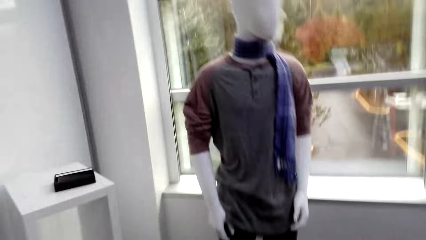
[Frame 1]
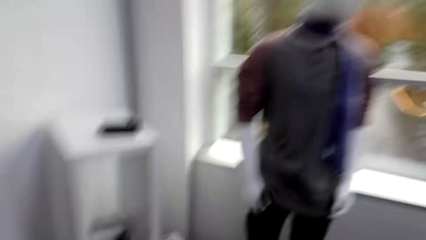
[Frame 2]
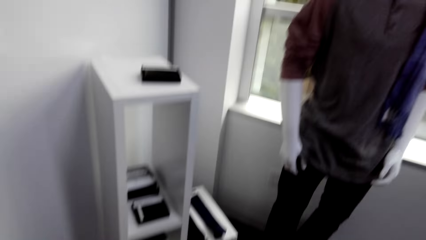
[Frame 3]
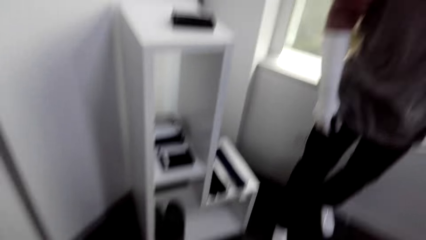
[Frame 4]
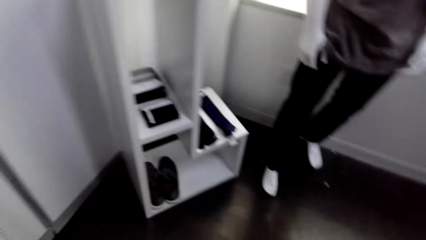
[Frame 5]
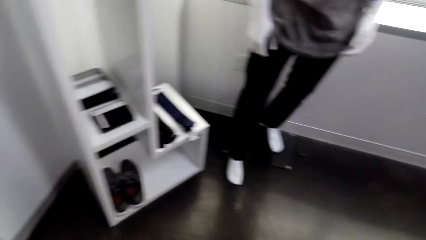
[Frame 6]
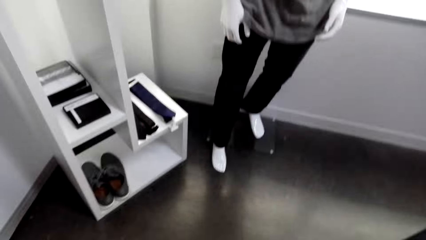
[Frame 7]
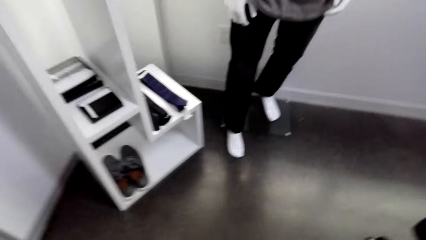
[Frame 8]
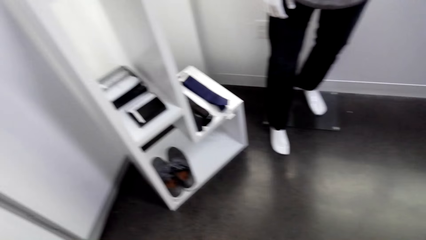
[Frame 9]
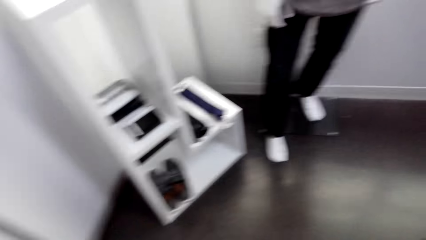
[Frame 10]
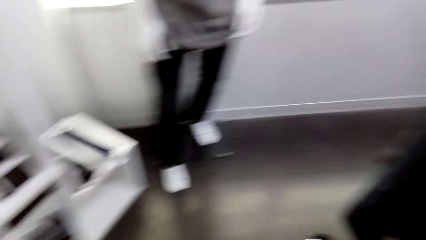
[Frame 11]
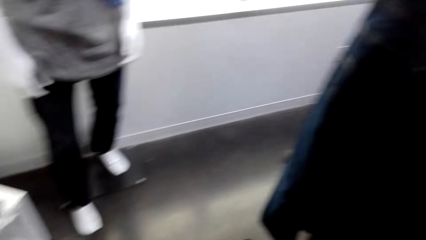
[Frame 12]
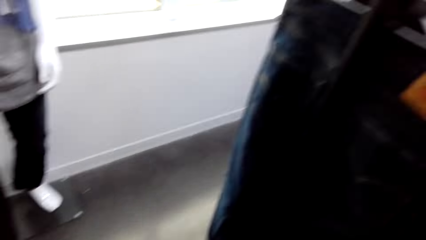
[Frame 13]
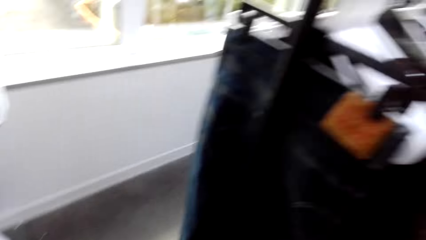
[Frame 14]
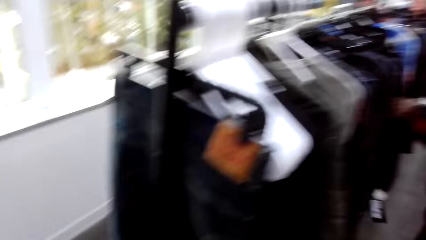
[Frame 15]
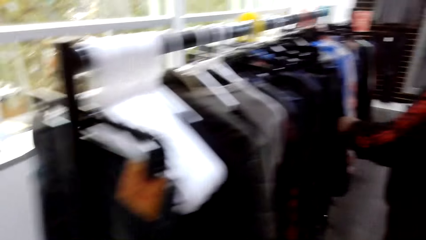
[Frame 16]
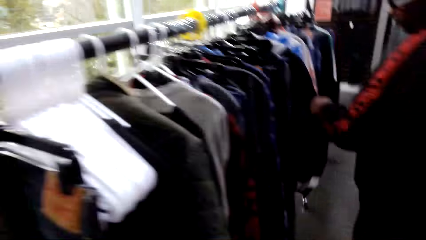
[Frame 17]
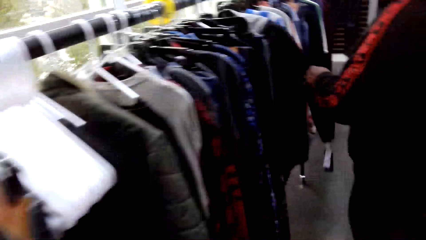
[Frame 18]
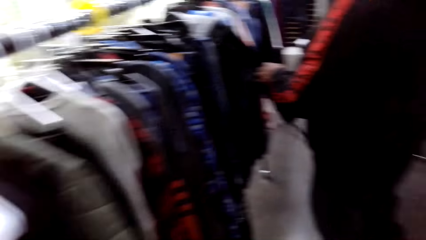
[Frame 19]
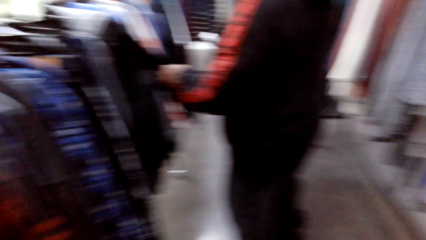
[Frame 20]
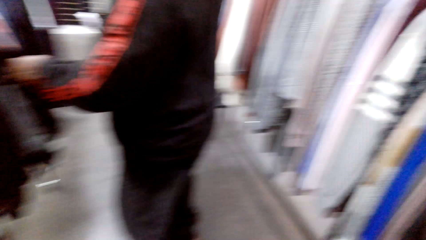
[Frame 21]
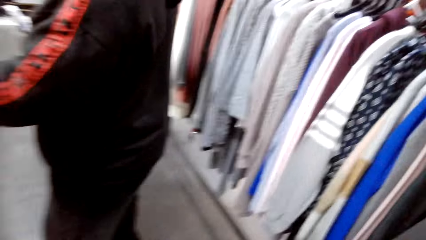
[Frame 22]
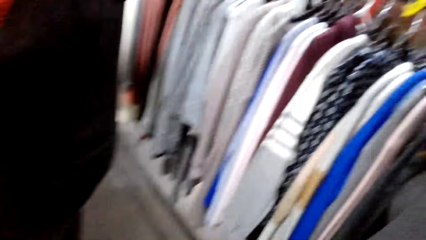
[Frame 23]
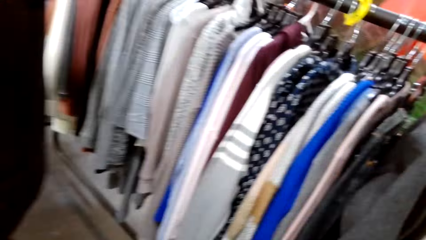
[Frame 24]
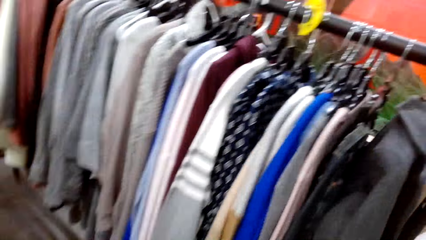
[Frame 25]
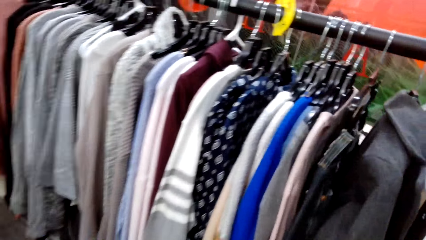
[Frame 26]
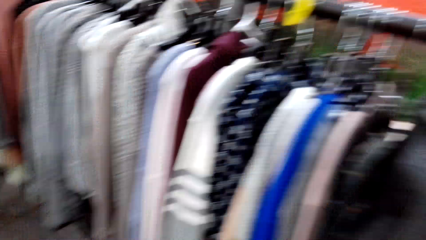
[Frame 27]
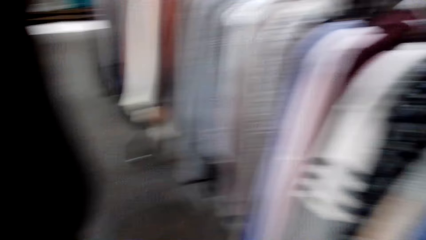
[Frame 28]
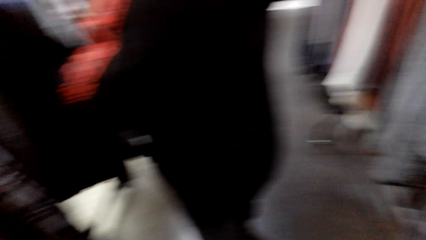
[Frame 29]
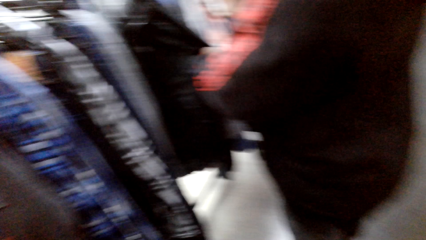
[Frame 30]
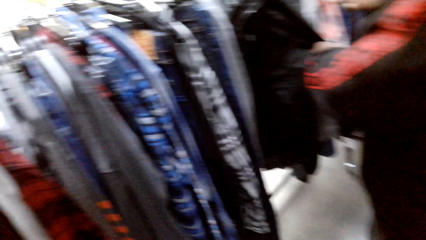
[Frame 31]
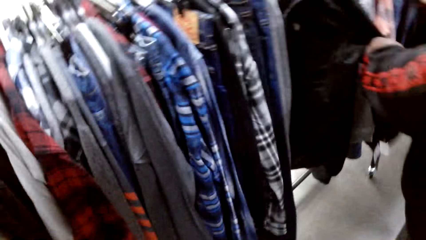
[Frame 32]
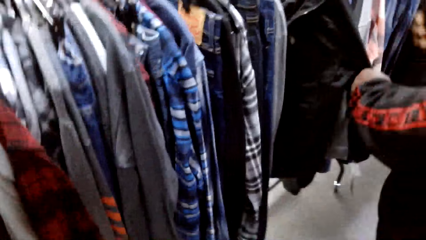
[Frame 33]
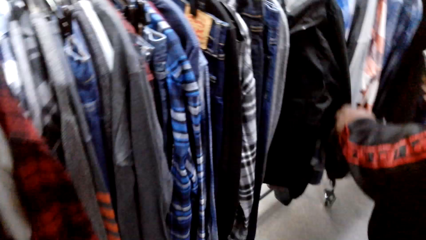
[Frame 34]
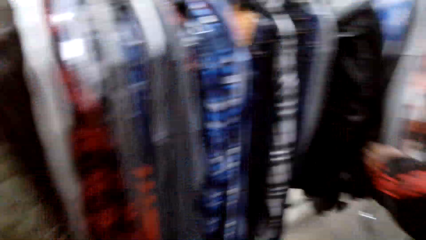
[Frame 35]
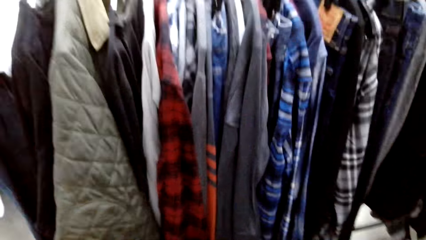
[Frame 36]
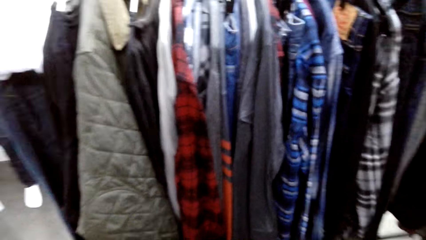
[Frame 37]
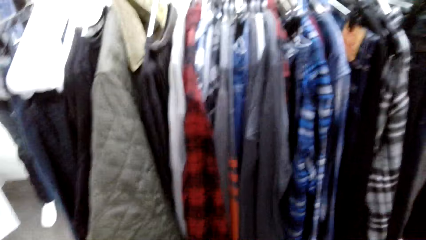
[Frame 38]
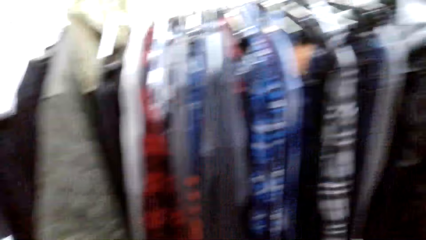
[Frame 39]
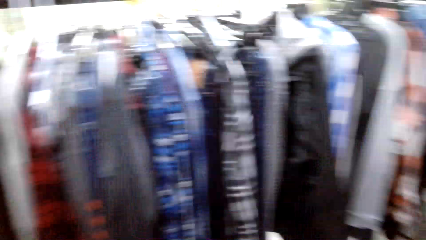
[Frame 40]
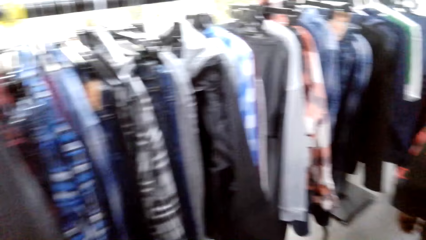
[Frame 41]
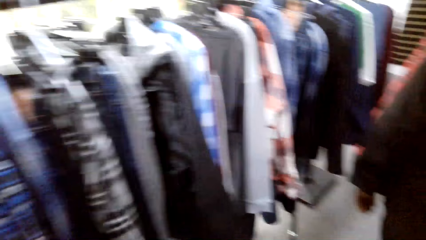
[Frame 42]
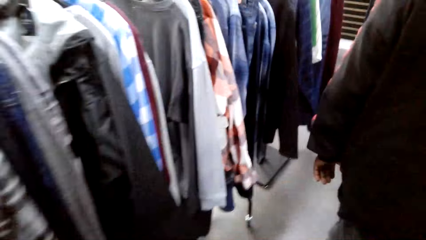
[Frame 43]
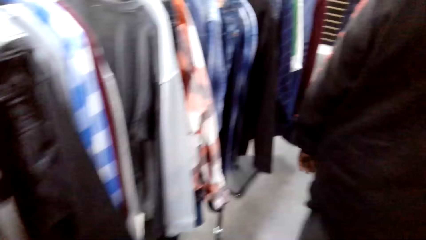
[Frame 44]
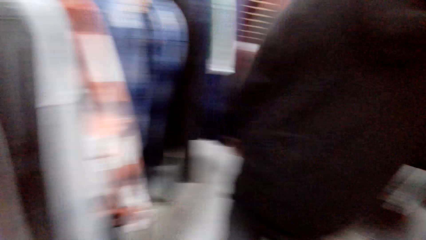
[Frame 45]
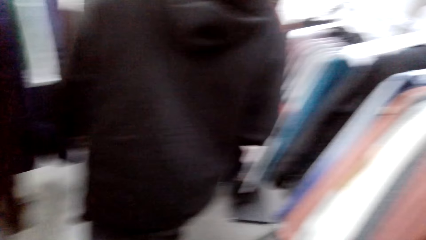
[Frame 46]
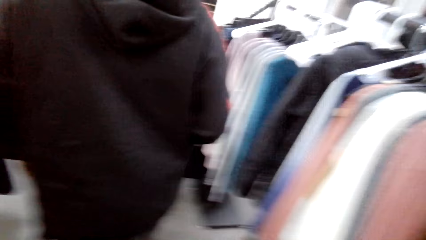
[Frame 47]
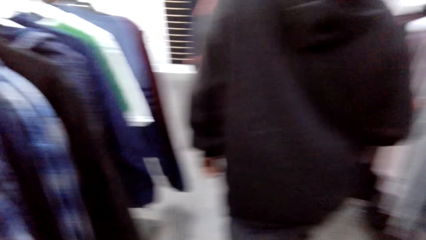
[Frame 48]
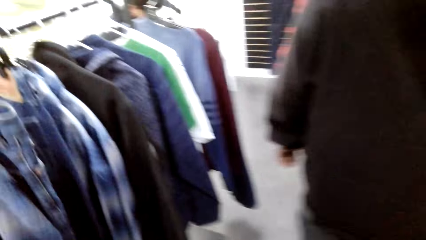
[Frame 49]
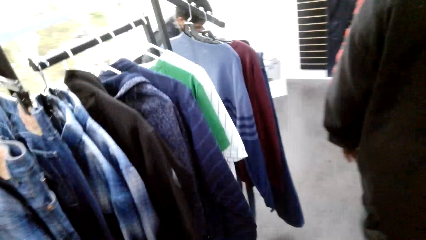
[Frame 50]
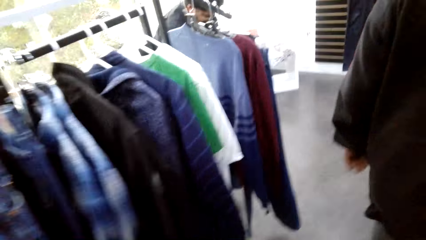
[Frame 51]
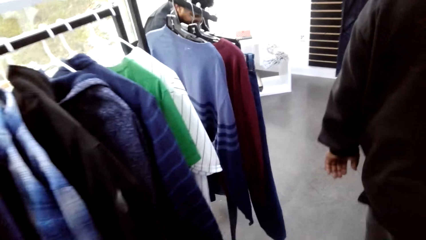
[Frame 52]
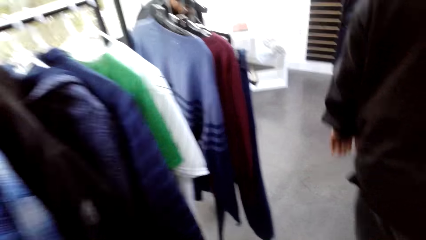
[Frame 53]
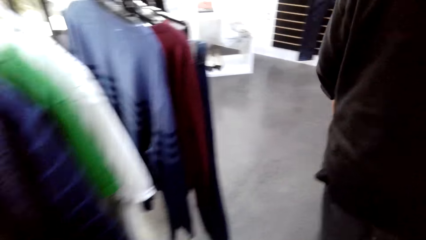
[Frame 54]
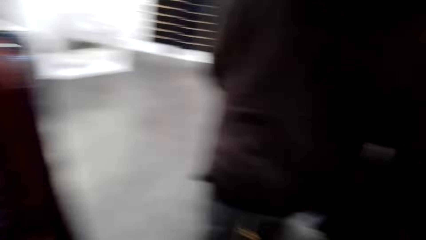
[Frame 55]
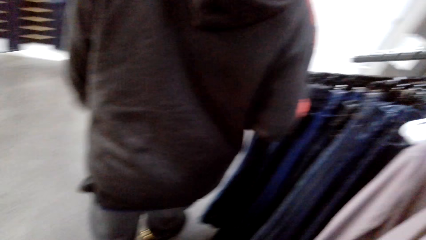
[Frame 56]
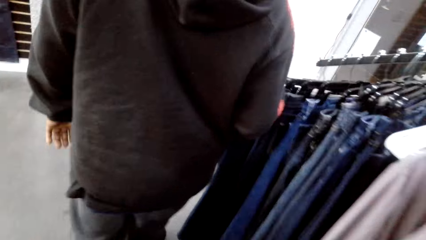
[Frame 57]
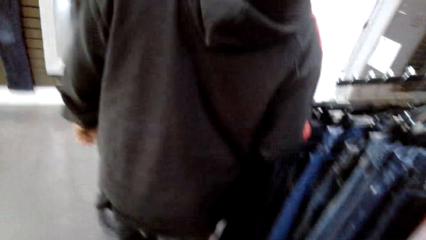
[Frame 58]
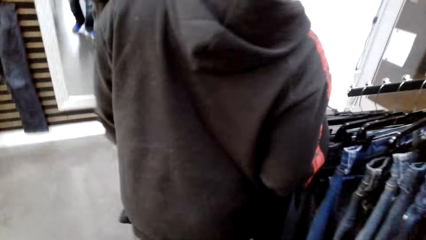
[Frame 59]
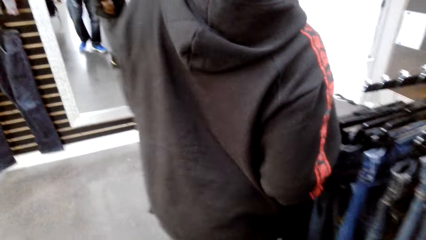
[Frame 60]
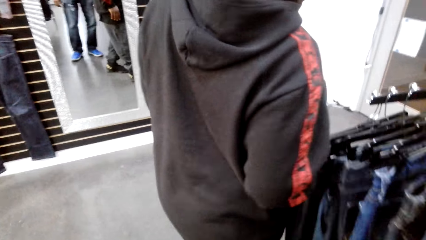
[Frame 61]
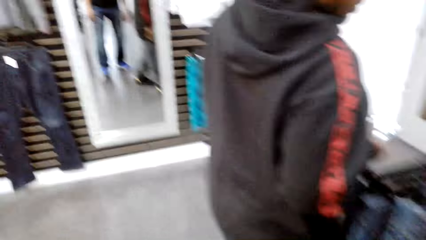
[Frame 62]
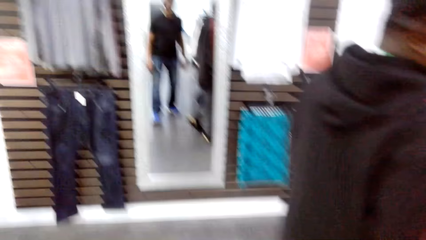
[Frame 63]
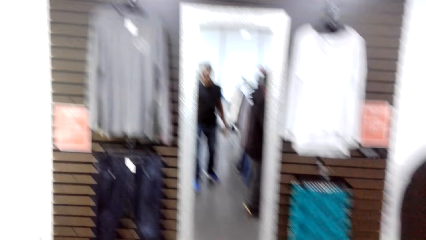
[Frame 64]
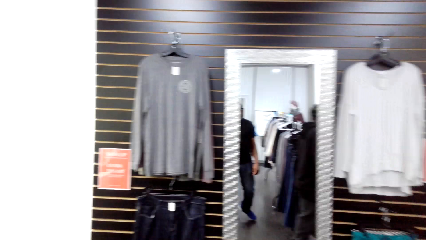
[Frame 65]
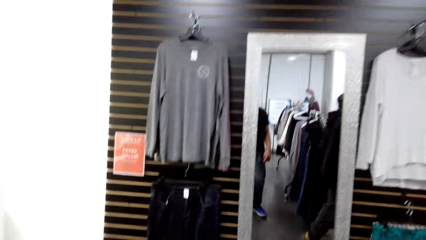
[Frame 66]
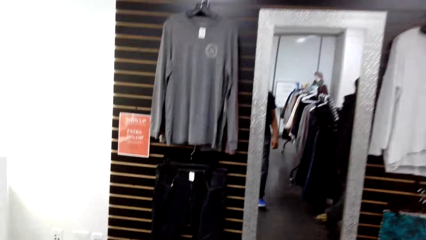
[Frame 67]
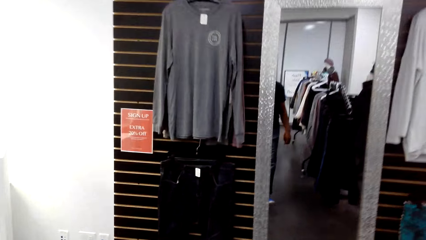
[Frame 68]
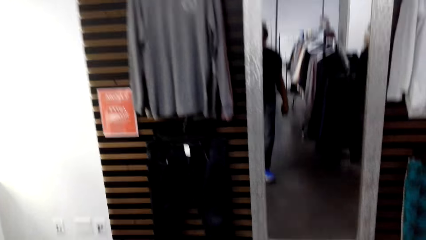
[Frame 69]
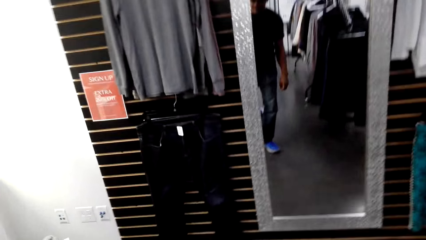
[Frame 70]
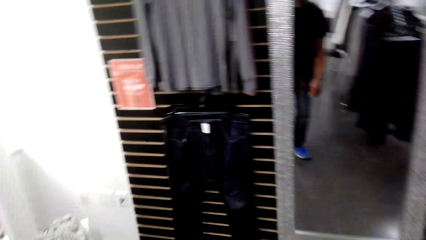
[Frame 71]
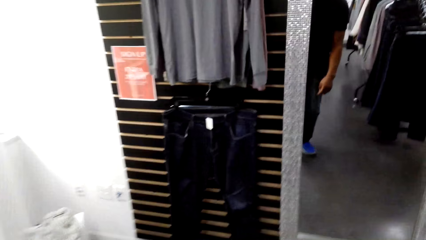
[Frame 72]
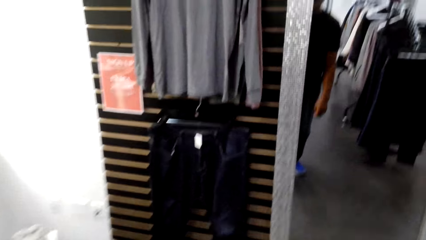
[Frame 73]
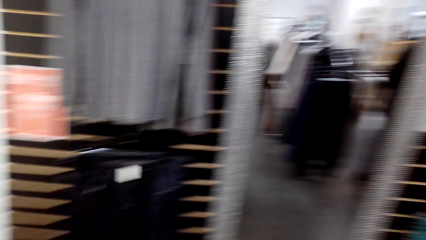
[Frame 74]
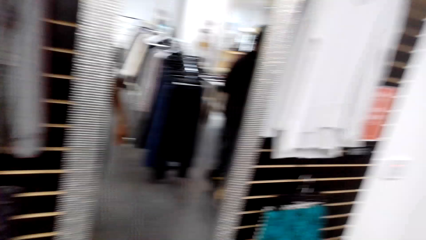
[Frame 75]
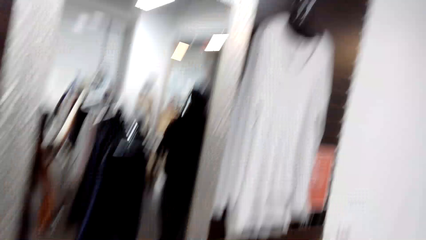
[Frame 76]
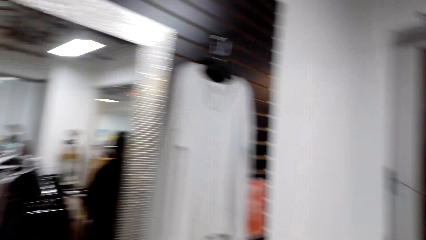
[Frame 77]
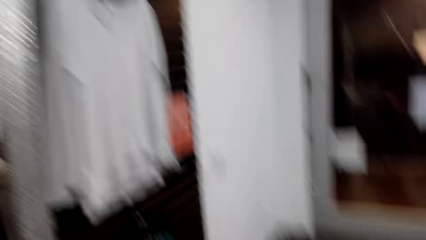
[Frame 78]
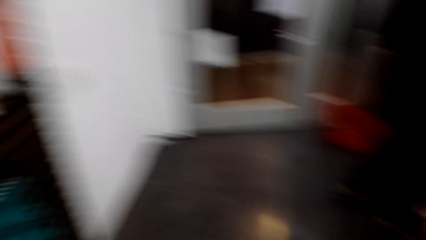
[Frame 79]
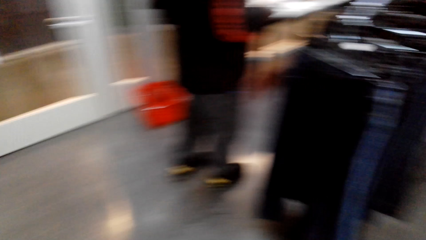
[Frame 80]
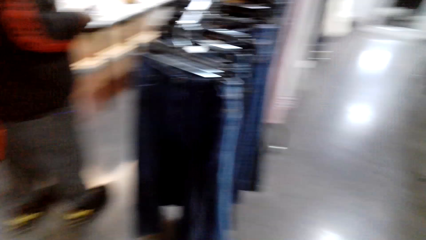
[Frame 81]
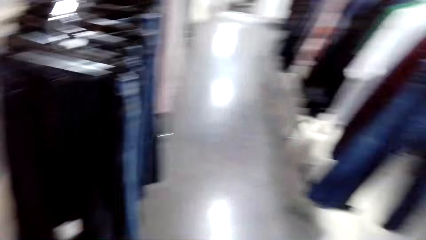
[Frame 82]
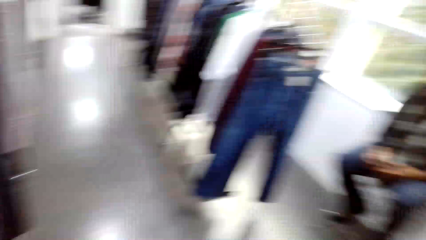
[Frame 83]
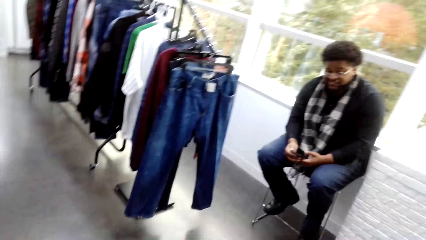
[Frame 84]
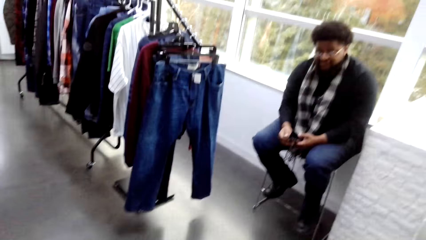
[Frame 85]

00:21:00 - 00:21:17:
The camera wearer looks at a shelf. A man holds clothes on a stand. The camera wearer talks. They look at the clothes. They walk. The man walks in front of the camera wearer in the shop. The camera wearer looks around.
